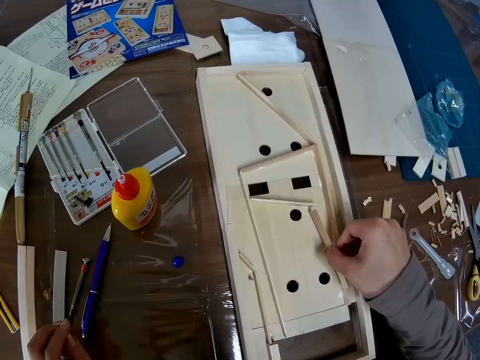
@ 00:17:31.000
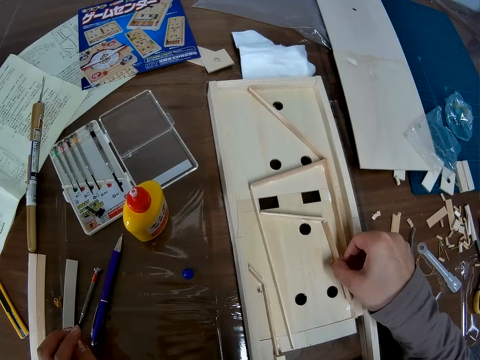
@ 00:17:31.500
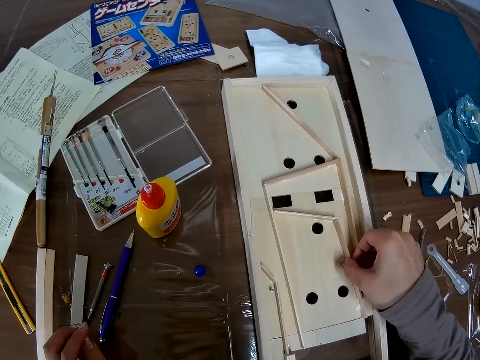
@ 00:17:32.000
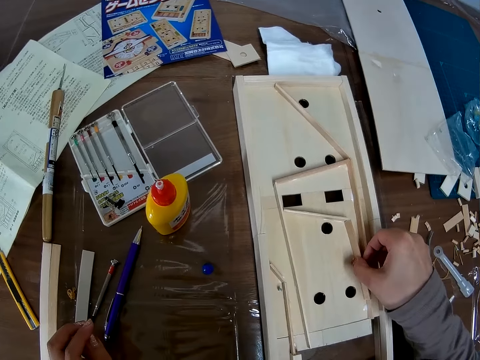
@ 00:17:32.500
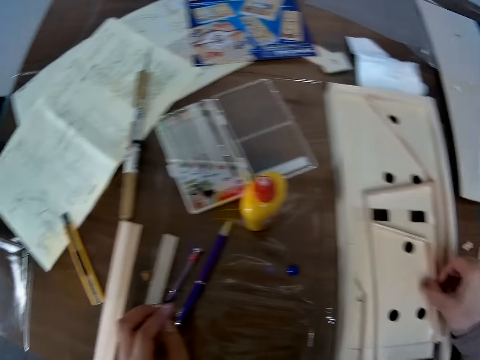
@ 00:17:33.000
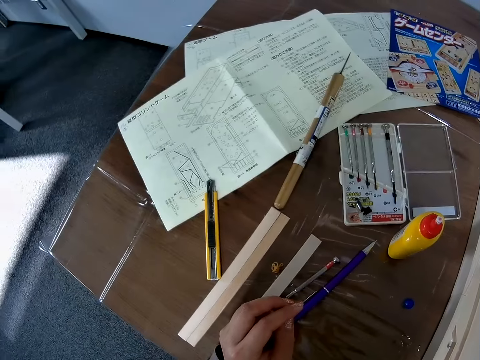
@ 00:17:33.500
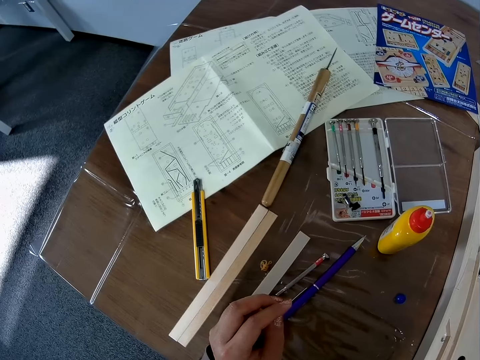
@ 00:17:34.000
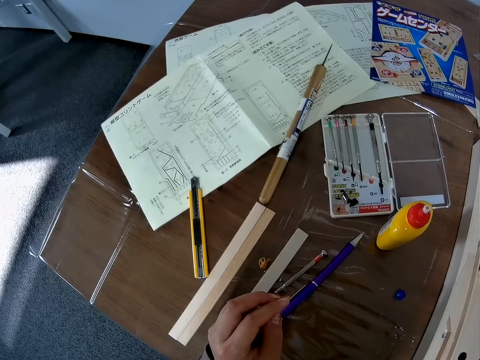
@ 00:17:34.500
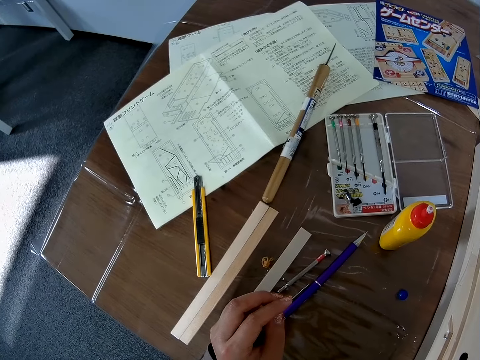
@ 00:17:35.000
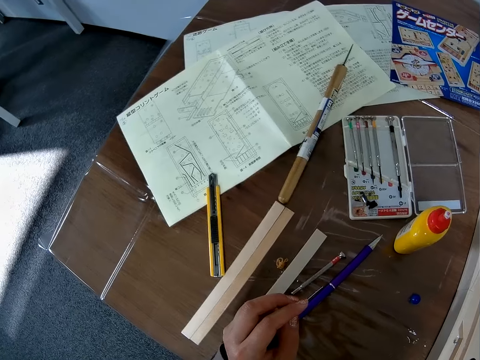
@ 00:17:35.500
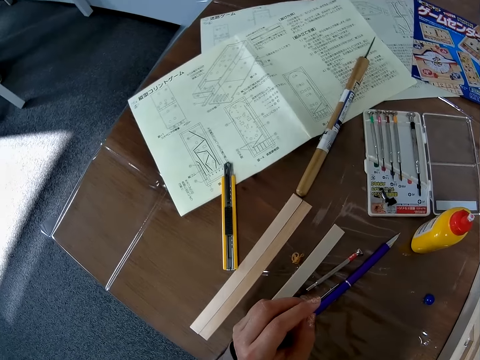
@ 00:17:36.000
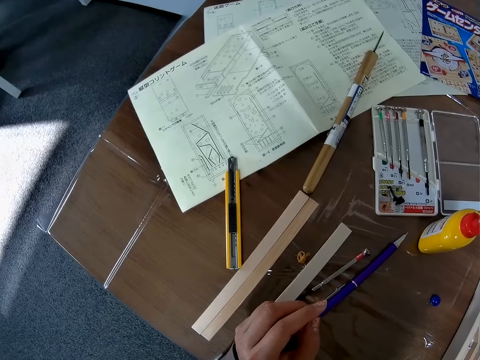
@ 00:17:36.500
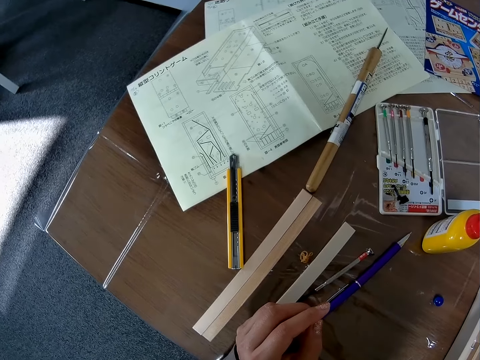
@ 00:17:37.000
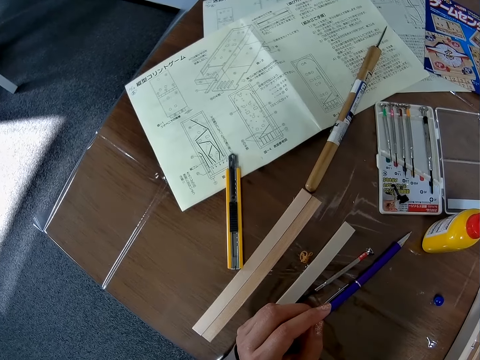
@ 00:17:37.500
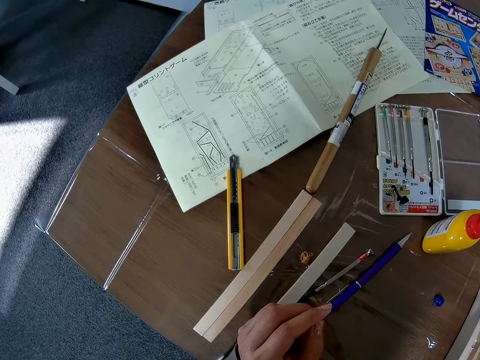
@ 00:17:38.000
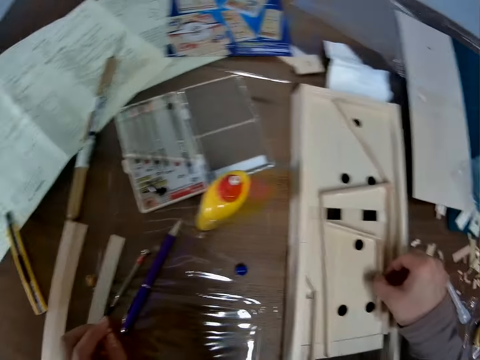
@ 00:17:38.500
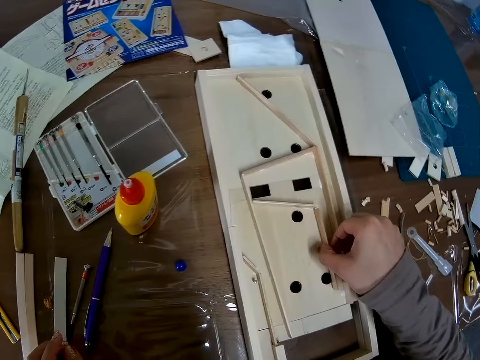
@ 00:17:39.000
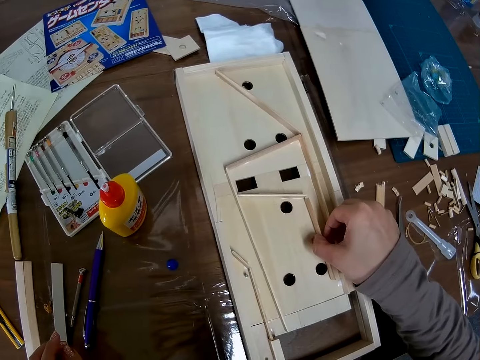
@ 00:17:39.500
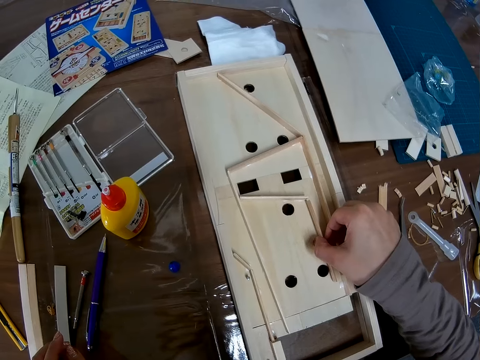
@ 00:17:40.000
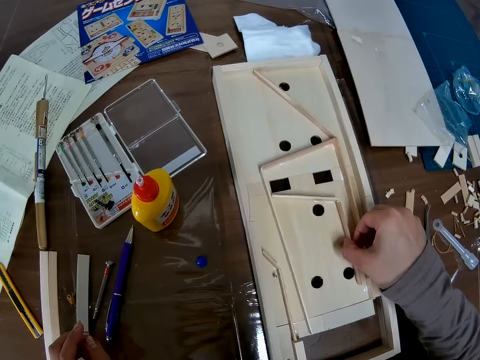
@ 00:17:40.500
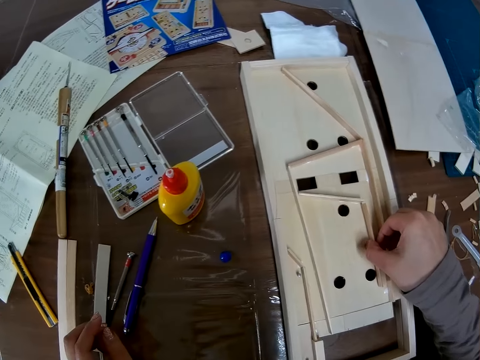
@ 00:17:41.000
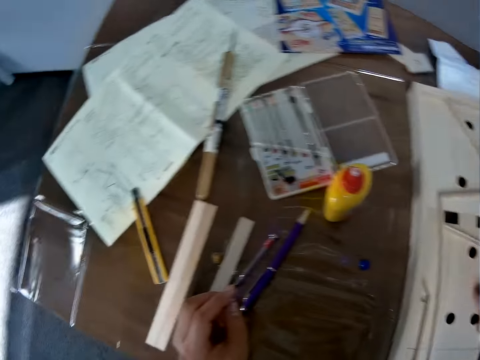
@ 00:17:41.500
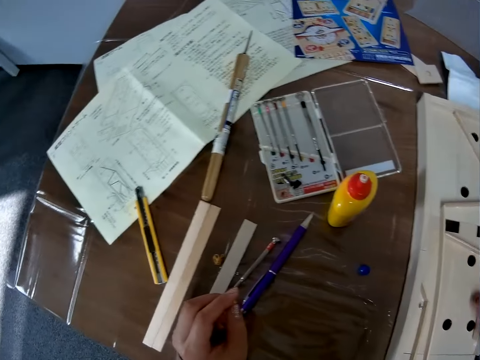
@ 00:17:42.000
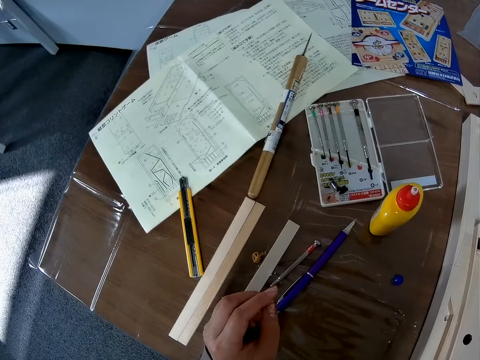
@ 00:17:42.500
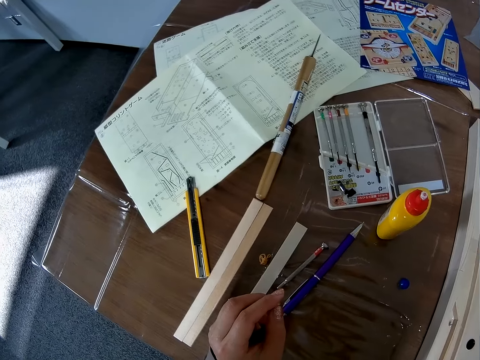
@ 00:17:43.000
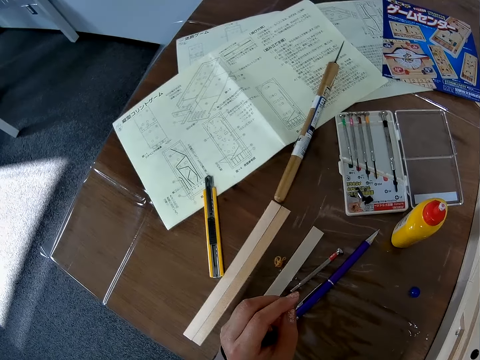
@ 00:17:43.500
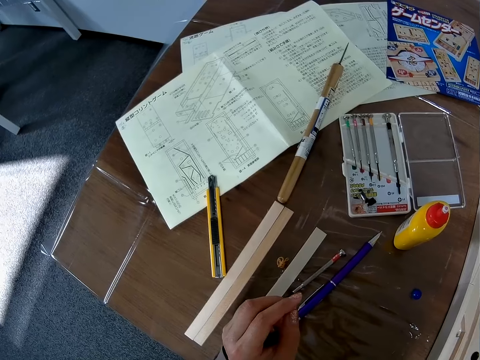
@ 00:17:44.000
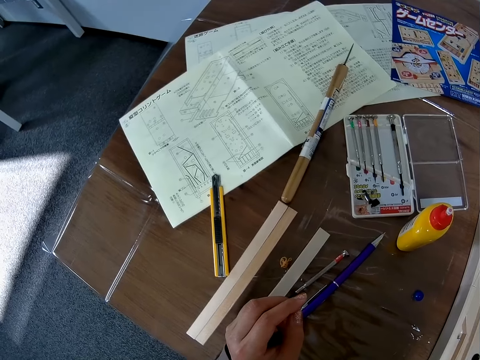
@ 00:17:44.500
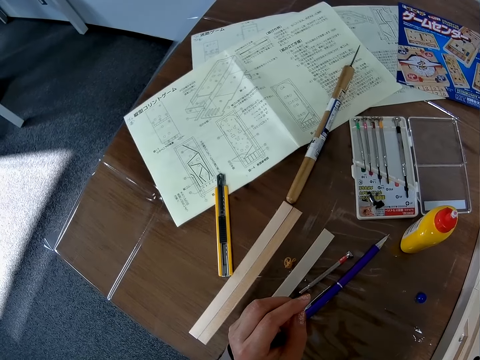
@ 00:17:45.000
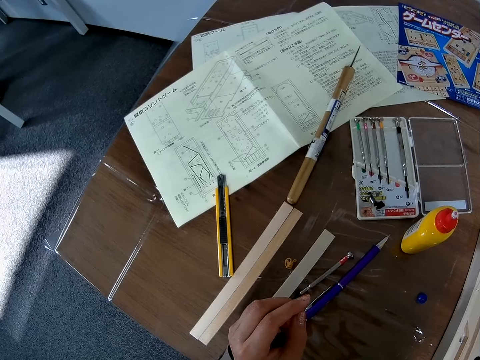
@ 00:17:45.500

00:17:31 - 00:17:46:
The camera wearer adjusts the piece of wood in the wooden craft. They fix the wooden craft material on the pucket game board craft.

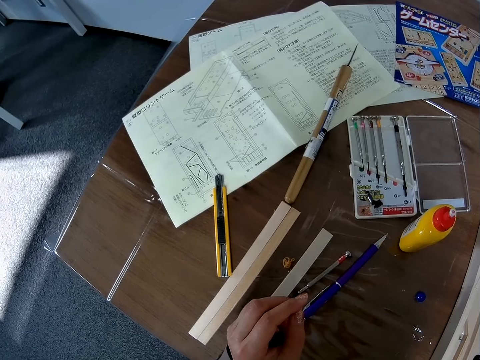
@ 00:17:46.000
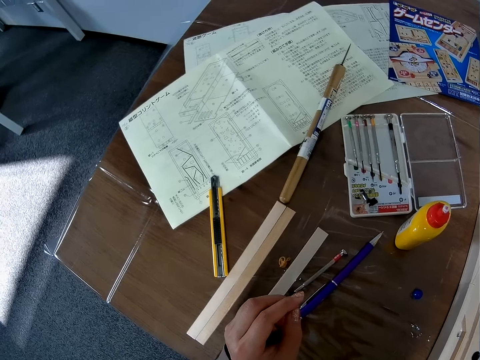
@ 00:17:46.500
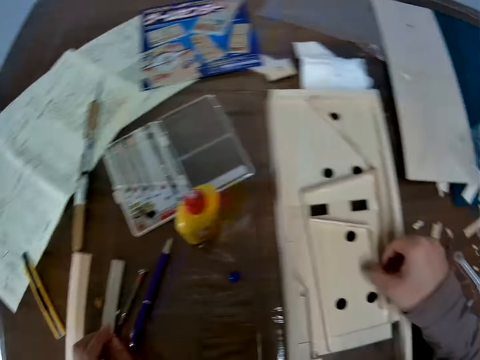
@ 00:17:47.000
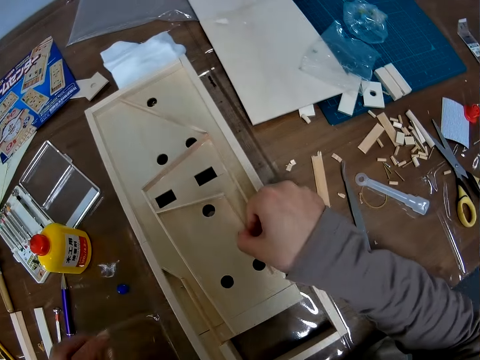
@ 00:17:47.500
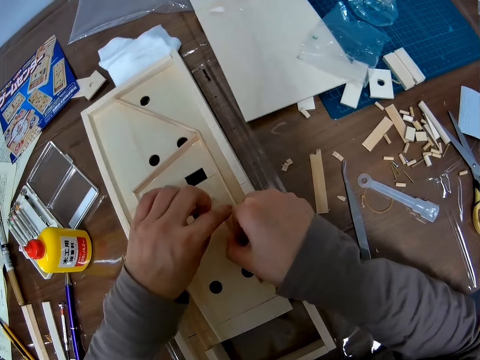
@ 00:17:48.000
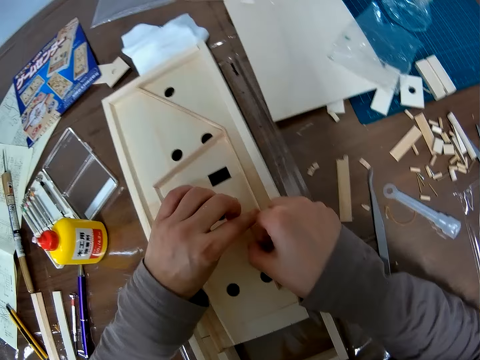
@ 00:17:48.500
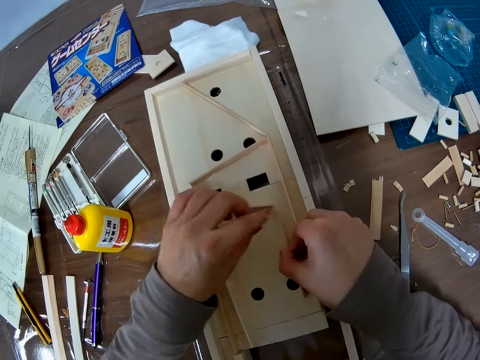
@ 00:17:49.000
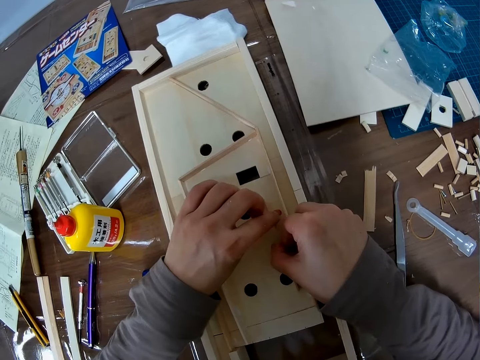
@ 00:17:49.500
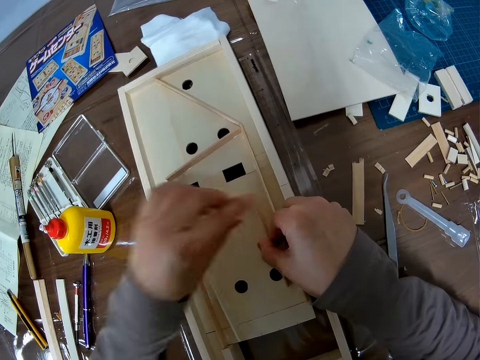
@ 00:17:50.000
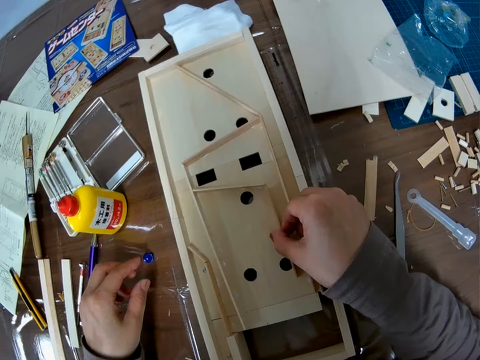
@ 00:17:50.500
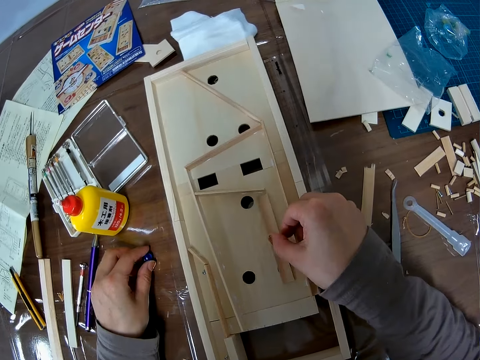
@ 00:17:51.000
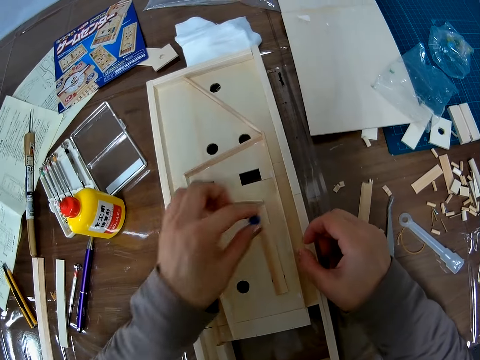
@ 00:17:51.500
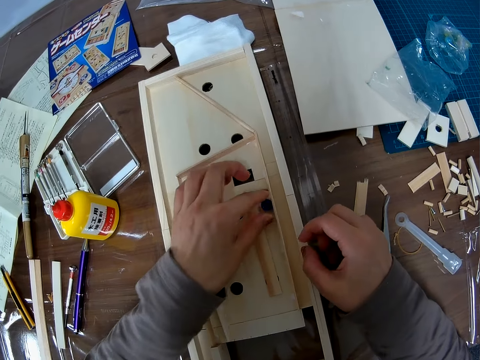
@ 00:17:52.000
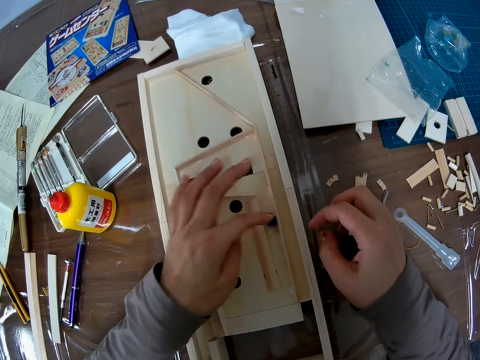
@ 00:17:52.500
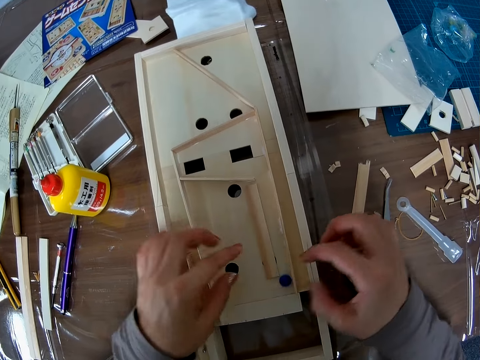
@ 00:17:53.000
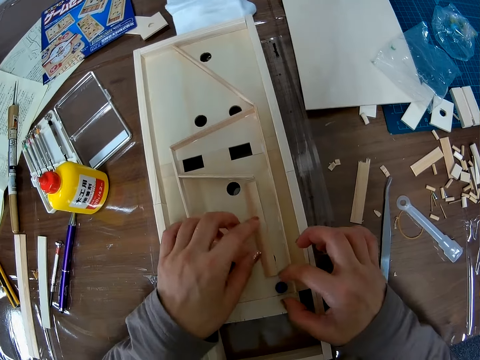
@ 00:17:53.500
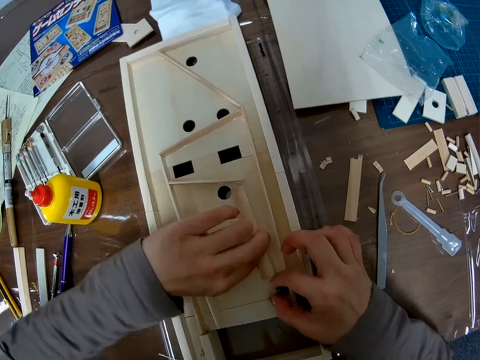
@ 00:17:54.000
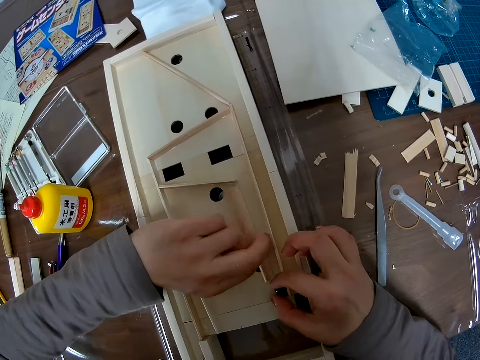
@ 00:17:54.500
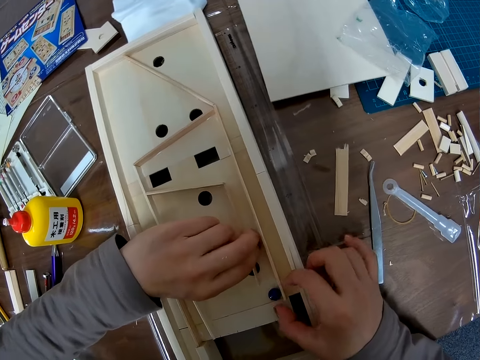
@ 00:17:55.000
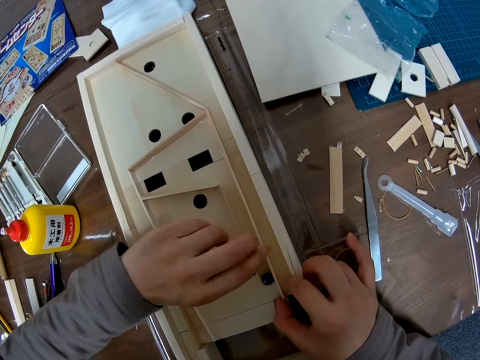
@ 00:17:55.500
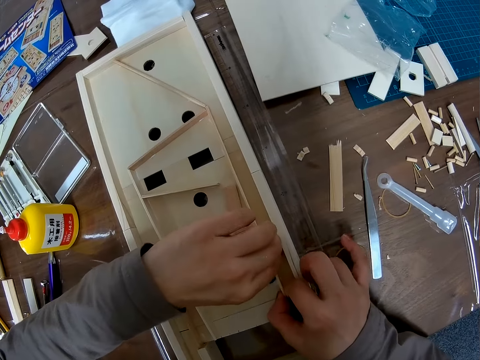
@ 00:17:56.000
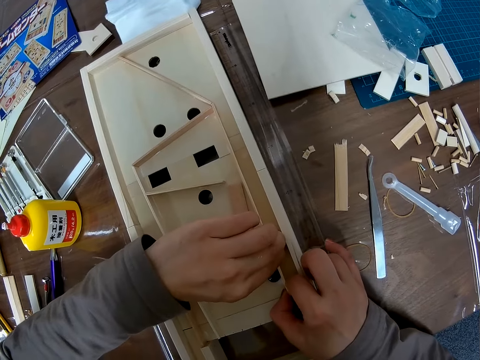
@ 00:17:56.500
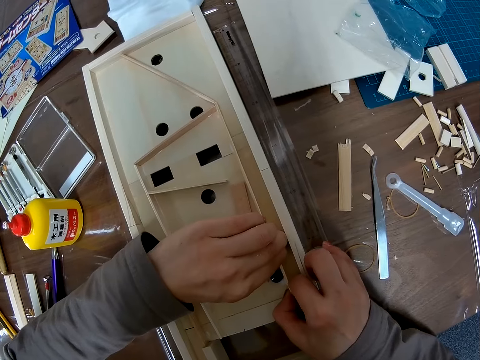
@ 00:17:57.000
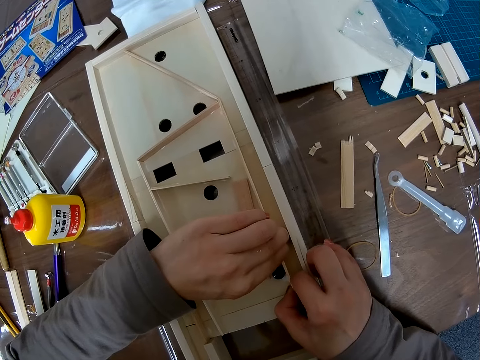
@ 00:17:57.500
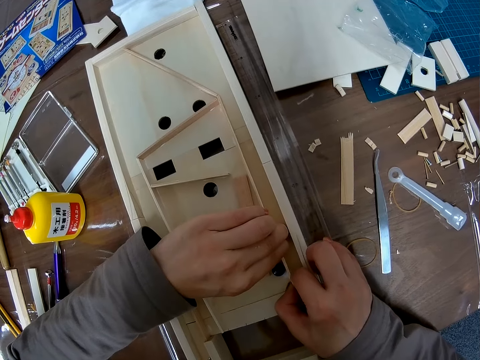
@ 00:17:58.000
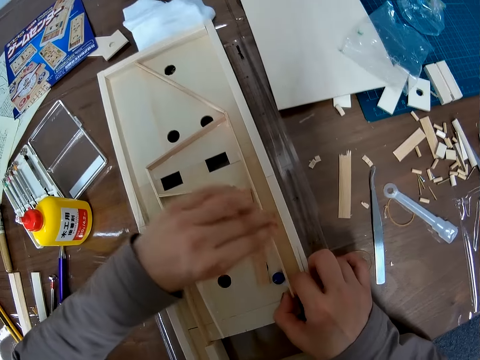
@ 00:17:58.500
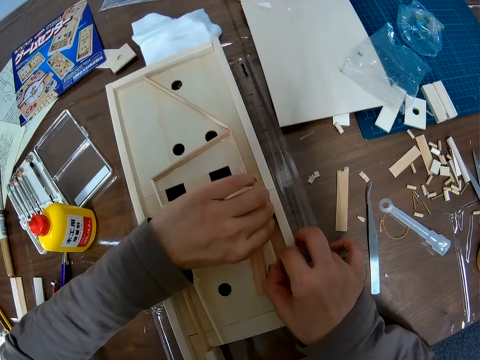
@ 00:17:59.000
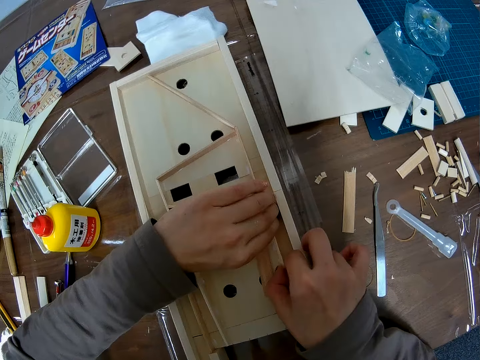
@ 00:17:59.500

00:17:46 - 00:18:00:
The camera wearer picks up the crystal stone or glass marble on the table. They place the glass marble on the pucket game board craft. They pass the crystal stone in the piece of wood in the wooden craft. They strike the glass marble on the pucket game board craft, touch the glass marble, and adjust the wooden craft on the pucket game board craft. They adjust the piece of wood in the wooden craft.
